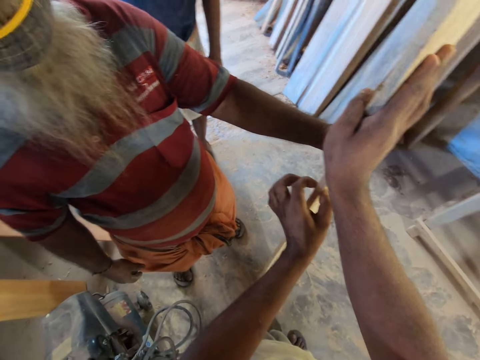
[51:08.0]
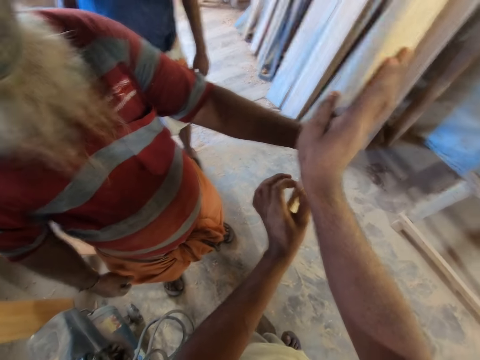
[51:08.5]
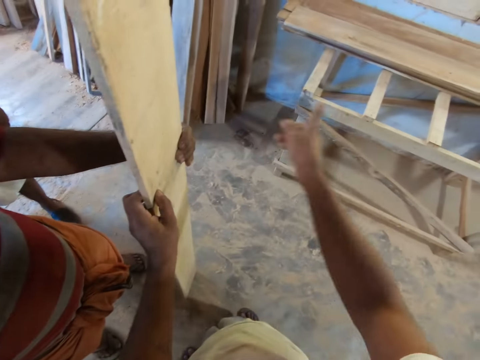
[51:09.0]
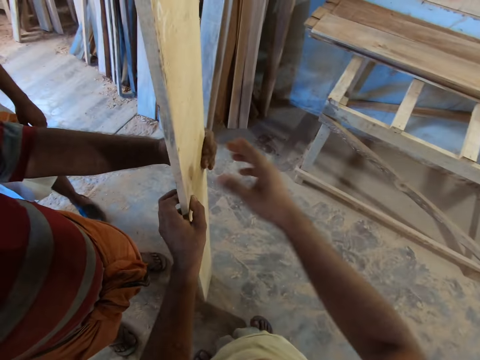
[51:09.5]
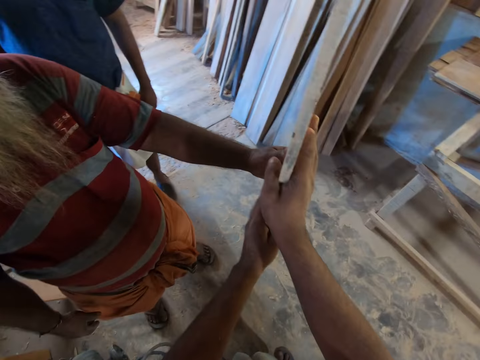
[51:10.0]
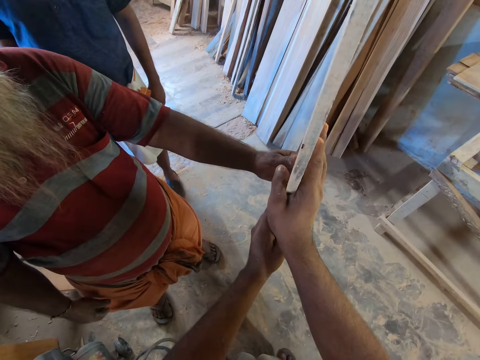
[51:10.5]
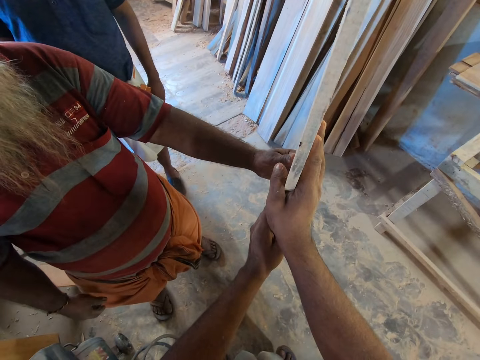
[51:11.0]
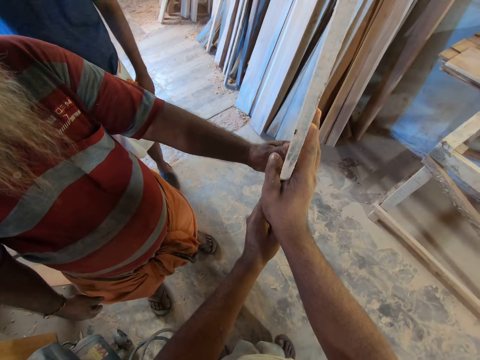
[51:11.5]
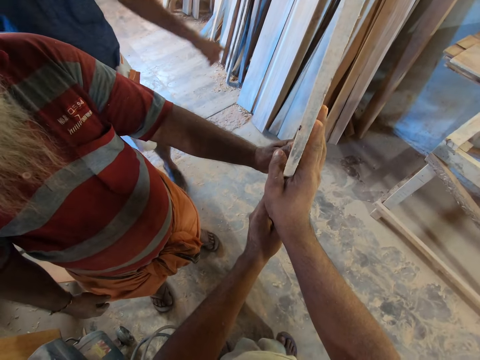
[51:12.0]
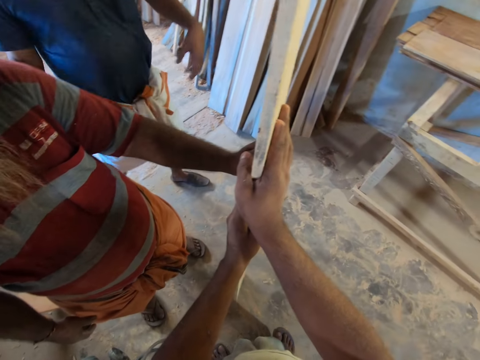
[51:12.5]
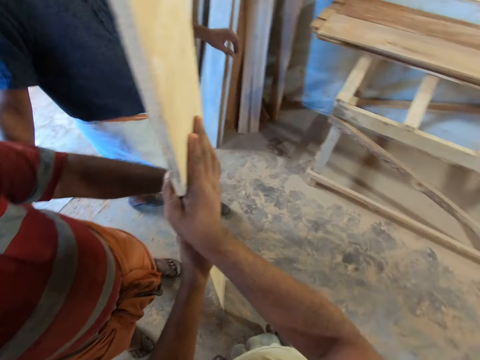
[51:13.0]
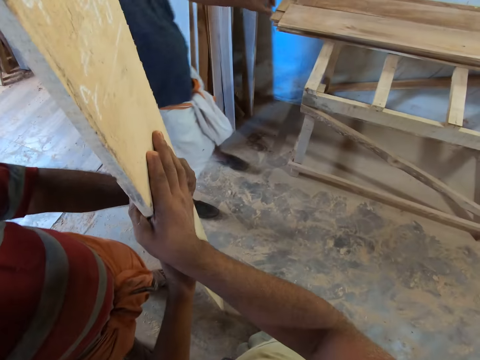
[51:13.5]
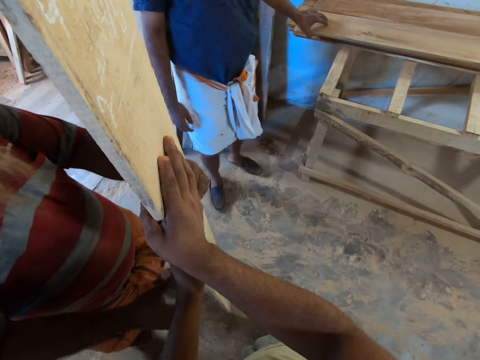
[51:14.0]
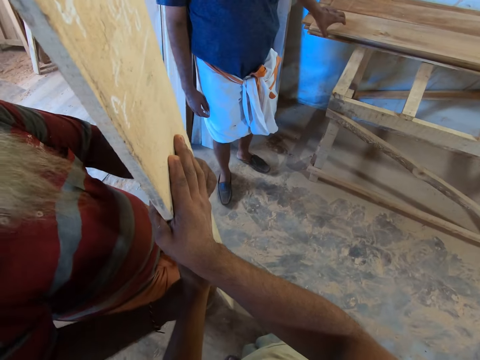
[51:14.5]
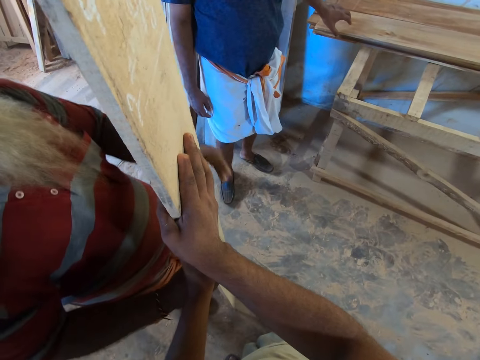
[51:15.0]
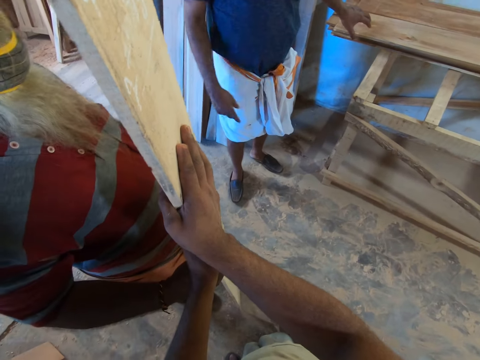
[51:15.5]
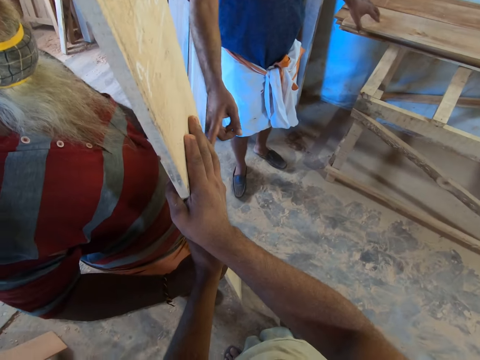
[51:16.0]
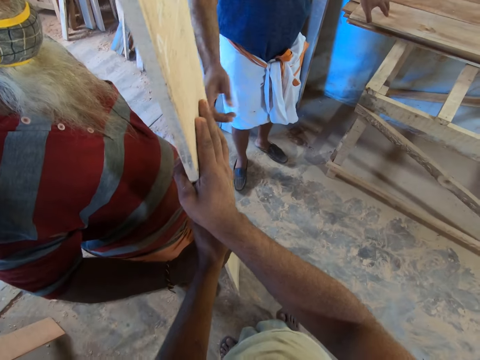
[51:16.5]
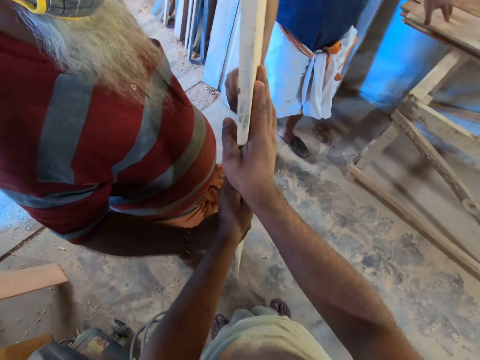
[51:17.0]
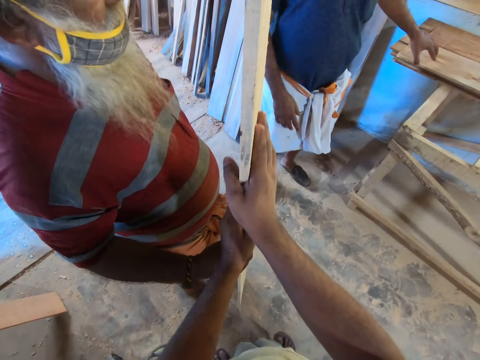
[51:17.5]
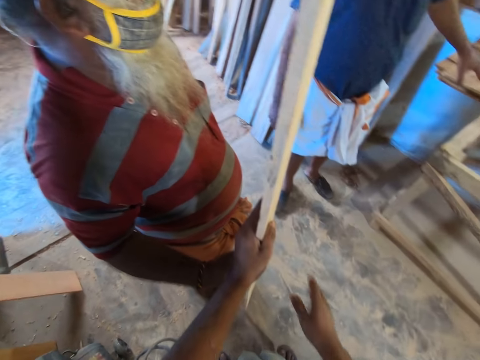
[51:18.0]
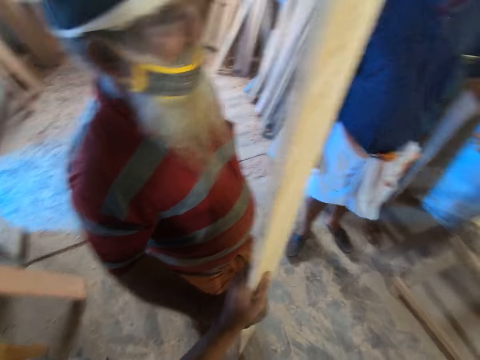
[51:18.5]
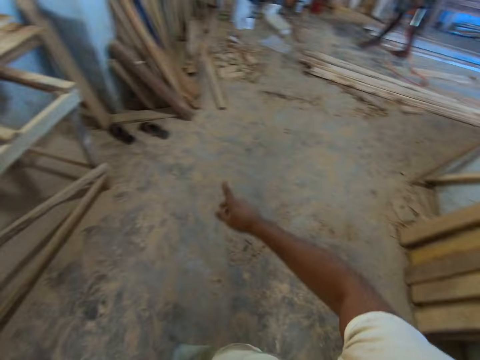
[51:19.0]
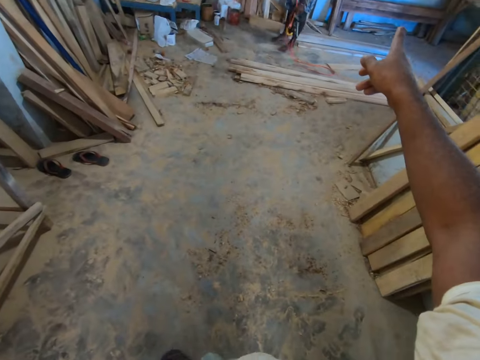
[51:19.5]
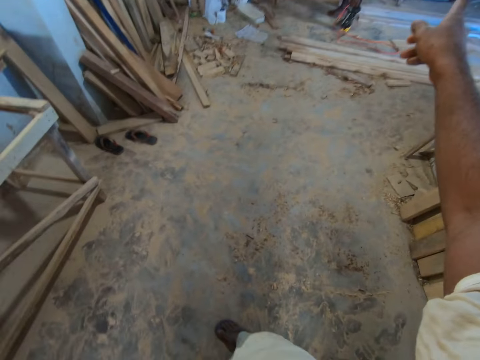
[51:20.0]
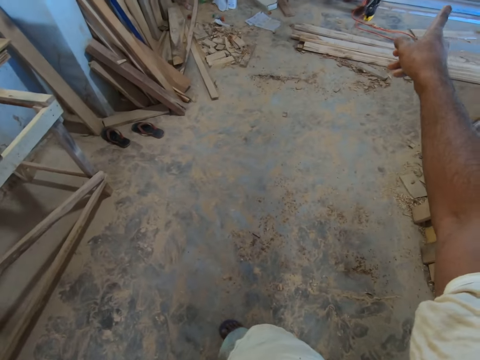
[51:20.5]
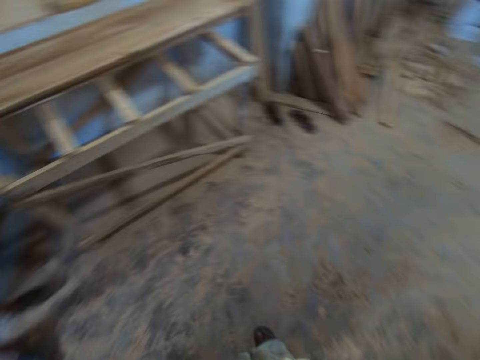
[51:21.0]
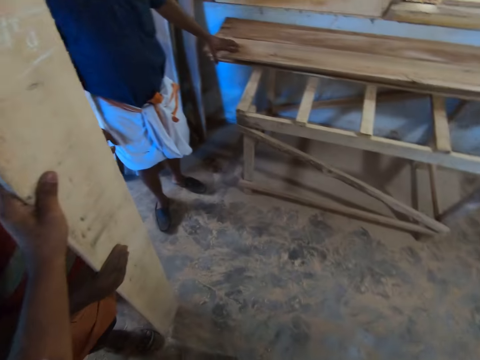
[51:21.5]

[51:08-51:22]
The camera wearer points to the stand in the workshop with his right hand. He holds the wood with both hands. He and a man dialogue with another man. A third man touches the wood on the stand with his left hand. The second man holds the wood frame. The third man points at the wood in the camera wearer's hands. The camera wearer interacts with the third man and a fourth man. He and the first man dialogue with the second man. He points towards the stand in the workshop with his right hand.

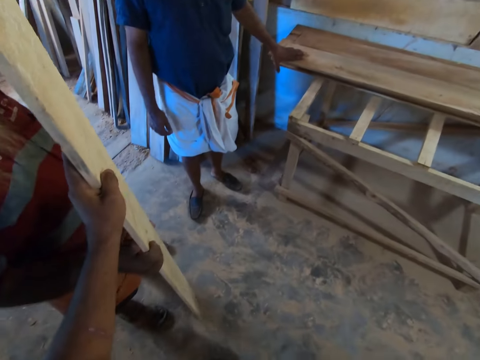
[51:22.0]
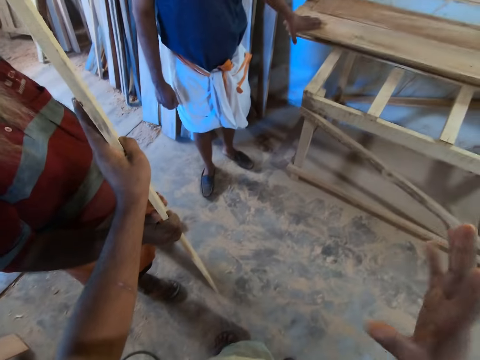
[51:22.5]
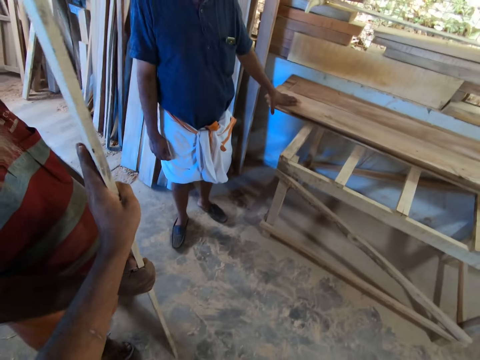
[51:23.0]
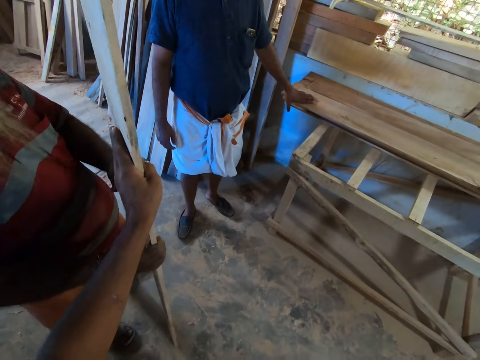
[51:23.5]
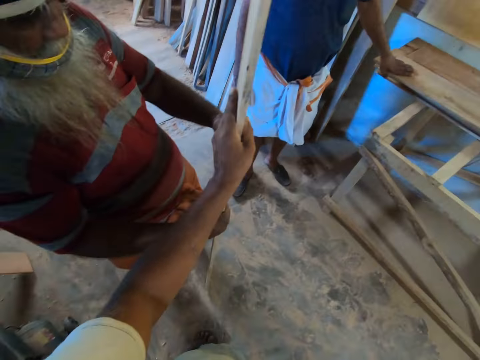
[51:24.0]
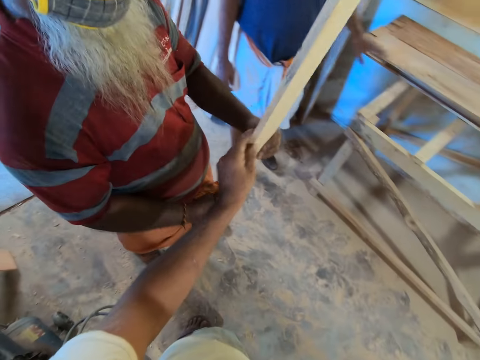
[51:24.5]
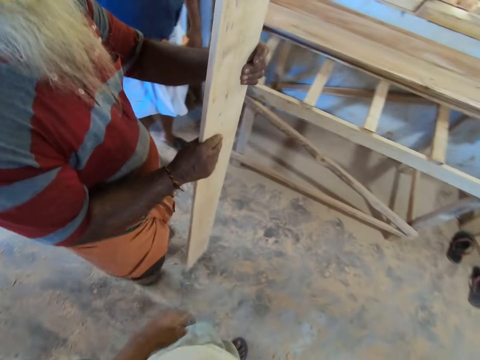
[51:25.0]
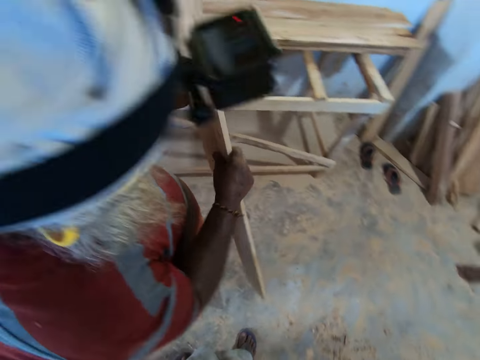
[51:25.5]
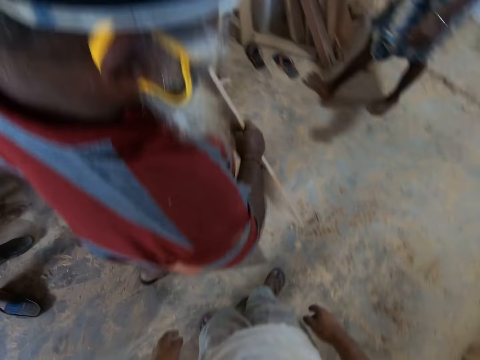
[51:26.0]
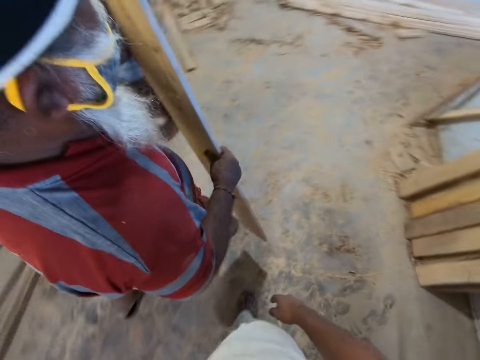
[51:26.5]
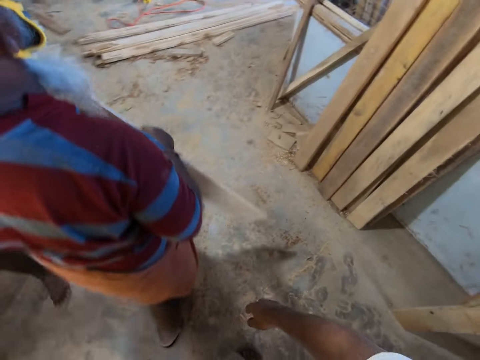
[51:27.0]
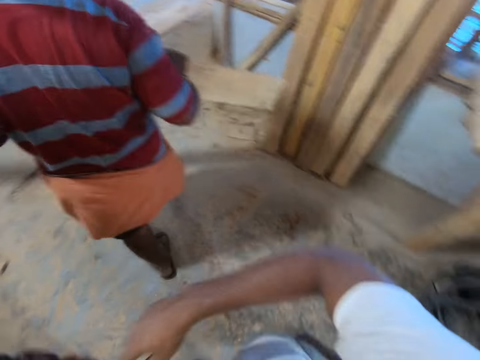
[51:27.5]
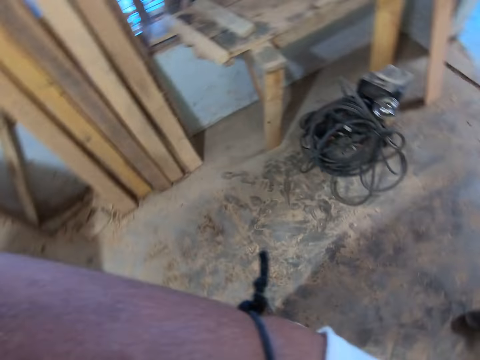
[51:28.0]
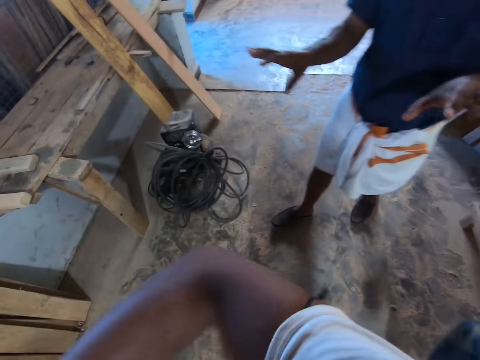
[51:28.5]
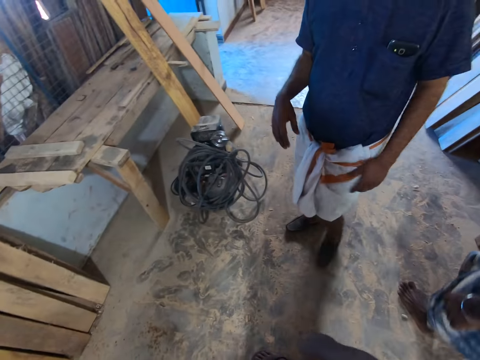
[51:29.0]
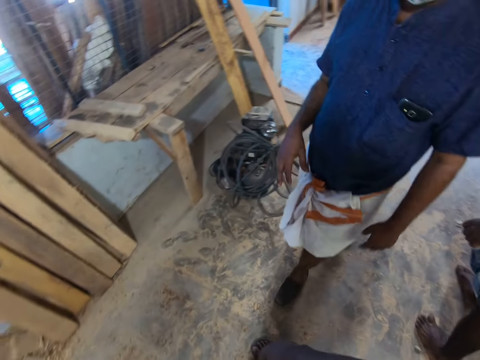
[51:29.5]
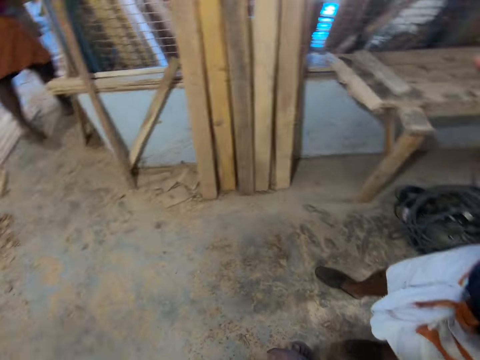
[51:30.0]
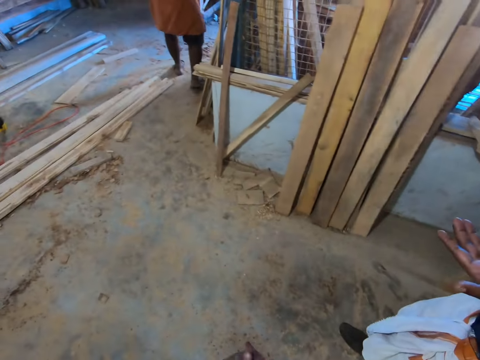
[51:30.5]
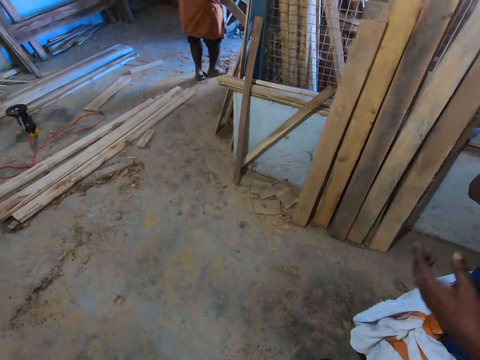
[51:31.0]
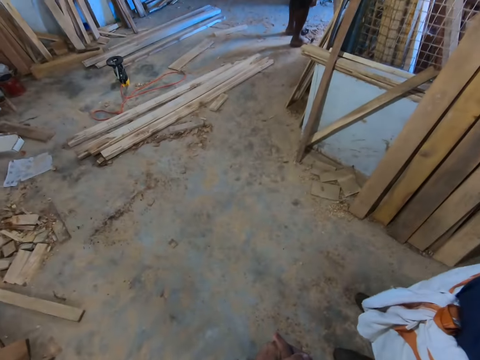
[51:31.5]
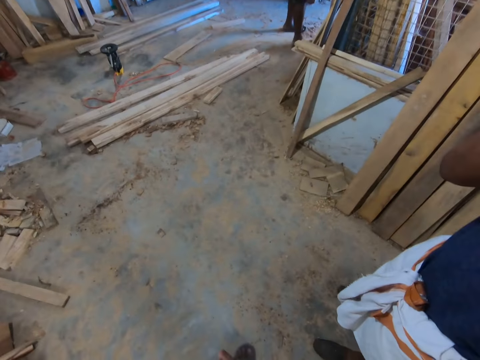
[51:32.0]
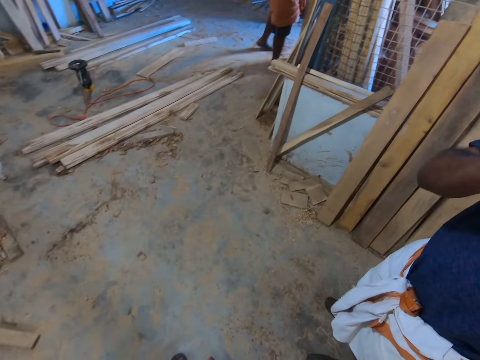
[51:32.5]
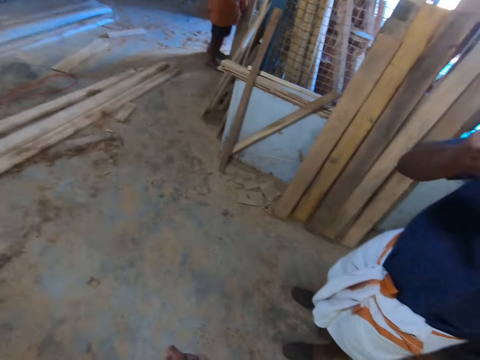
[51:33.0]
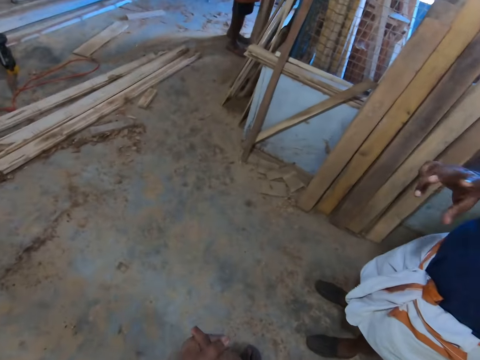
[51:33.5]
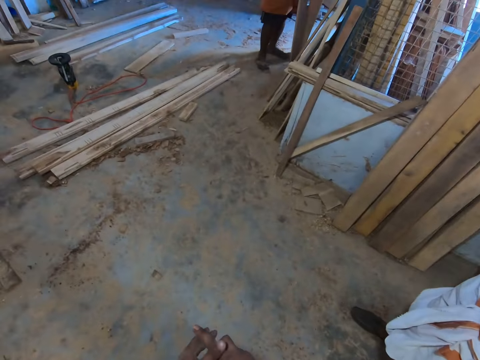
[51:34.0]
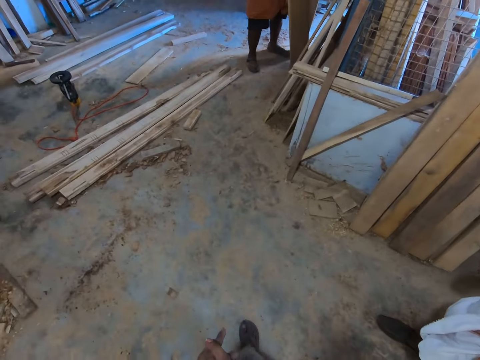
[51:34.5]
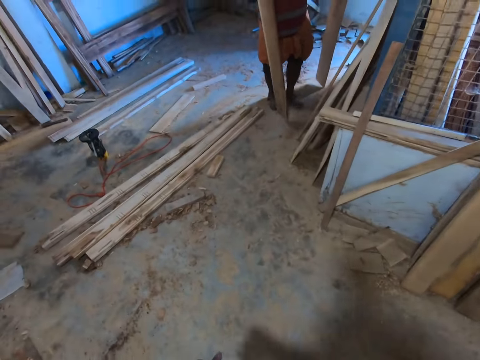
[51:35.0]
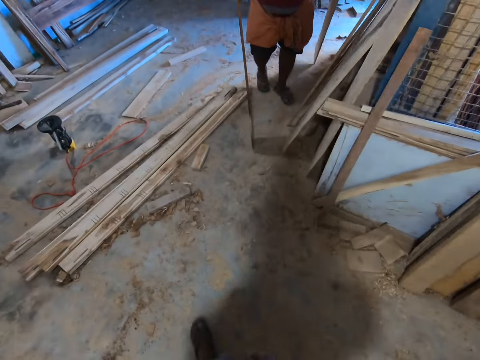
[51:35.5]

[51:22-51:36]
The camera wearer takes the wood frame. A man carries the wood towards the stand in the workshop. The camera wearer cleans his face with his right hand. The man puts the wood. Another man walks in the workshop. The camera wearer interacts with a third man in the workshop. The first man moves the wood by the stand in the workshop with his right hand.
